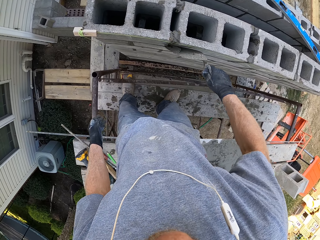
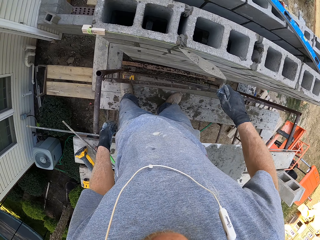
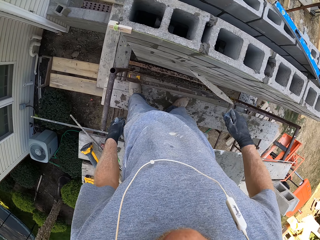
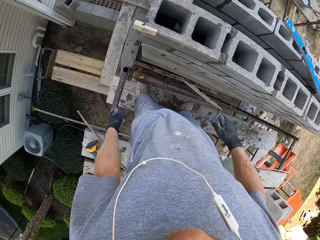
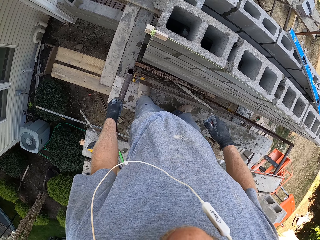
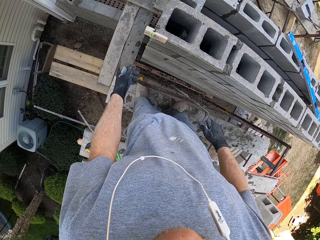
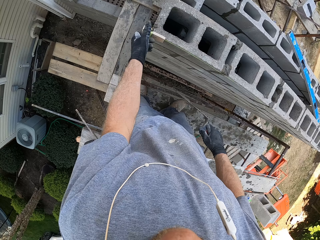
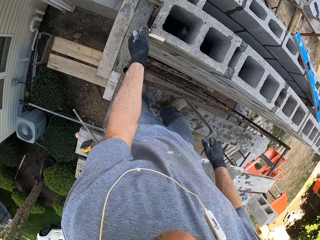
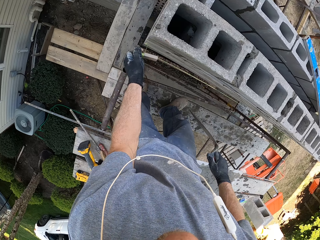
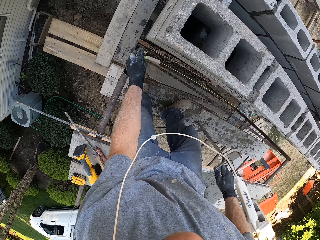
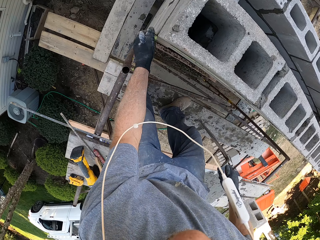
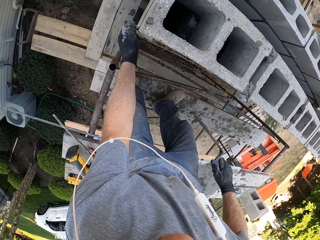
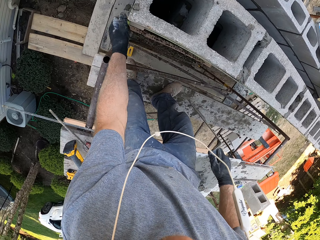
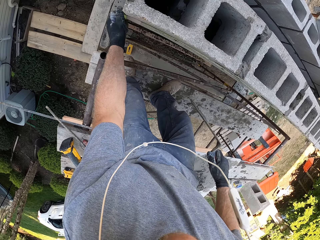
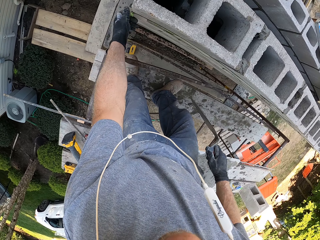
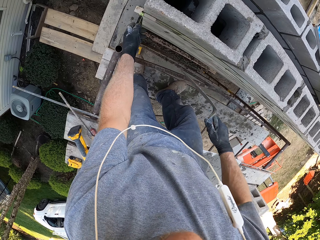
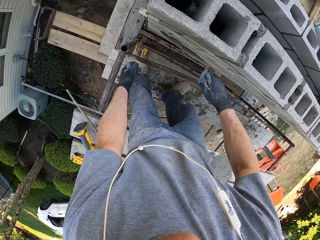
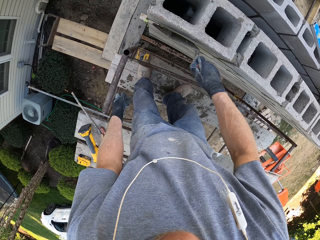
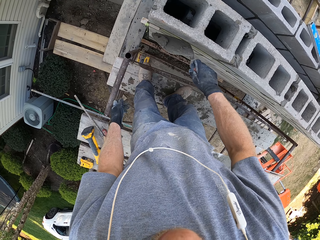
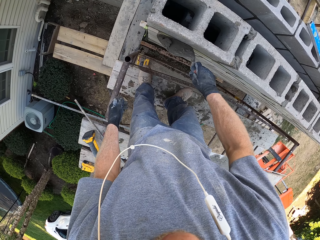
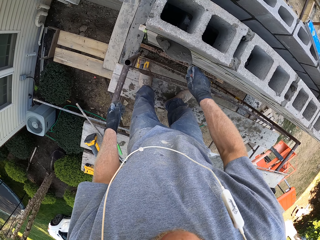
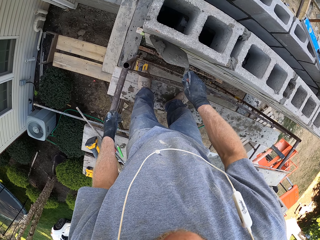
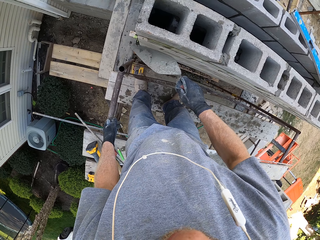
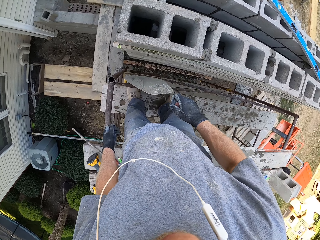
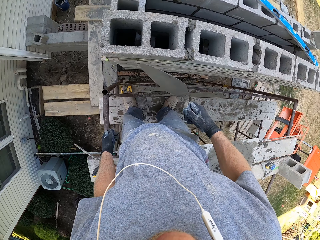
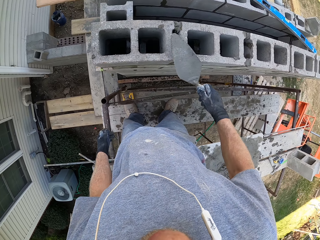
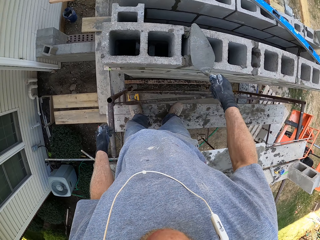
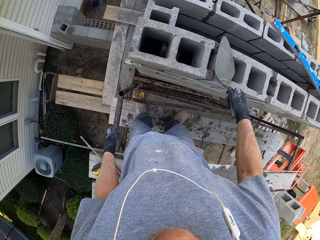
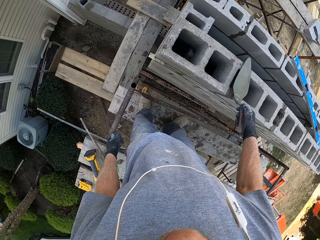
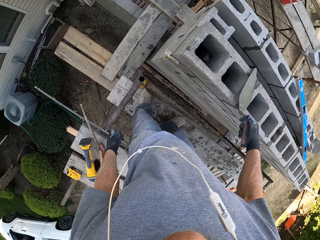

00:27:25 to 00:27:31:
The camera wearer touches the measurement. They move the string line on the bricks. They apply mortar on the bricks. They build the house.

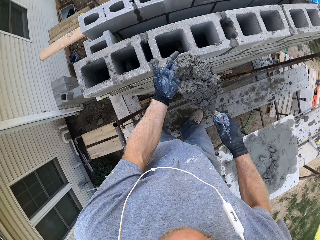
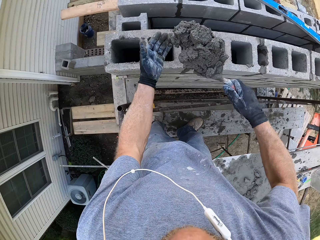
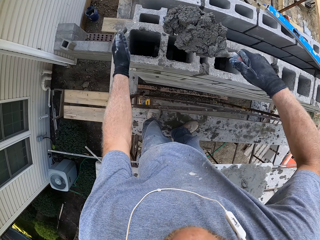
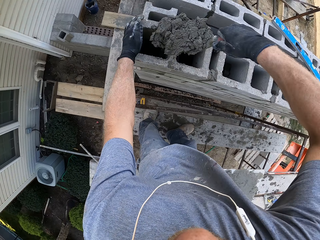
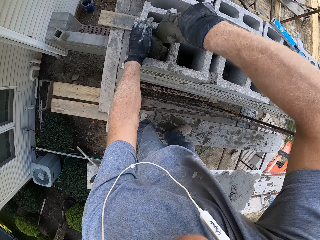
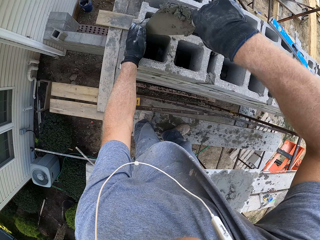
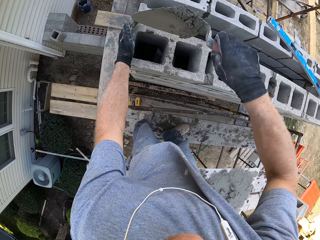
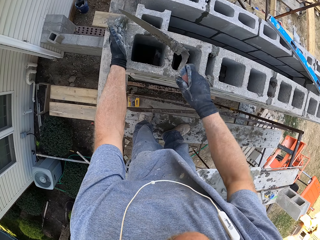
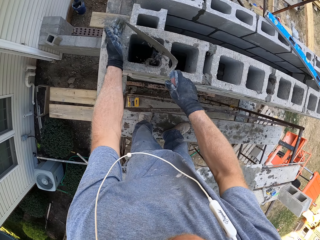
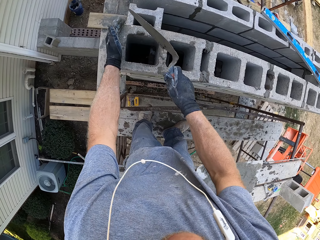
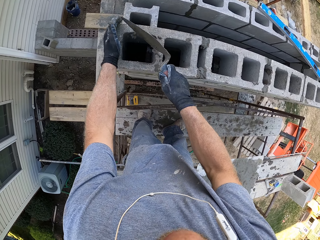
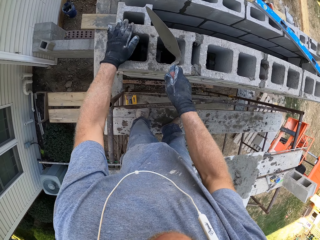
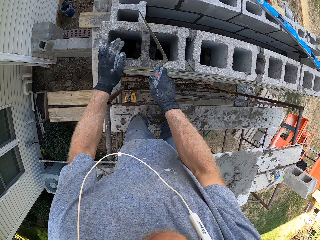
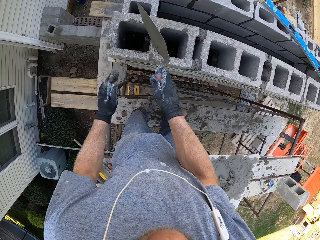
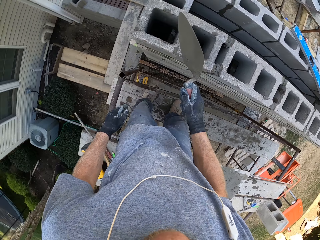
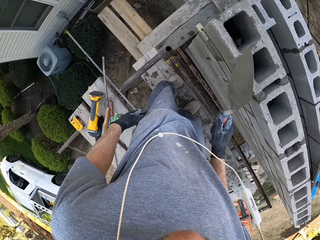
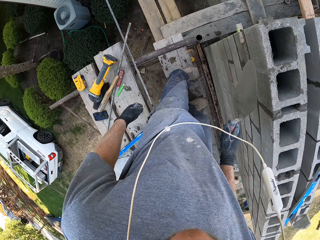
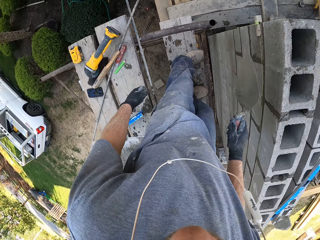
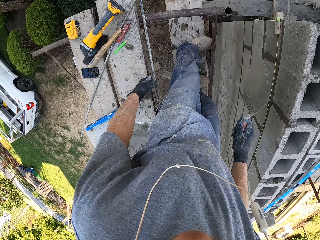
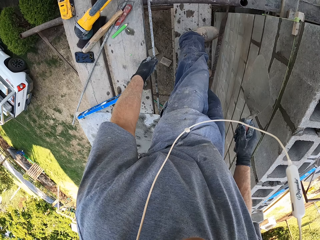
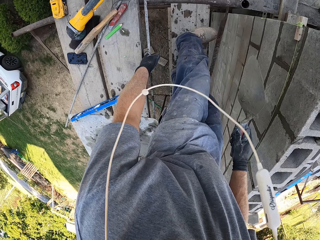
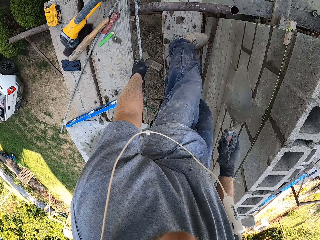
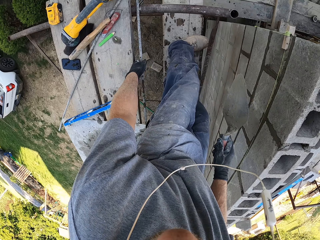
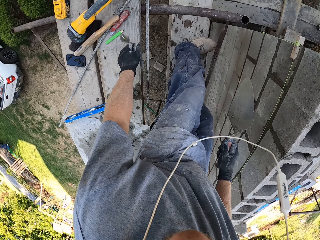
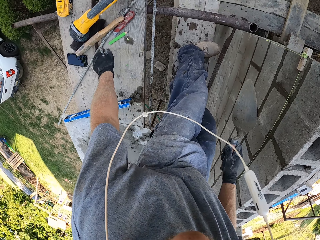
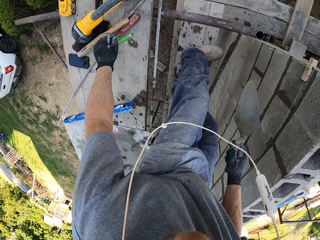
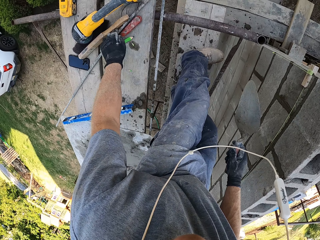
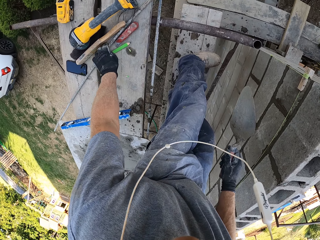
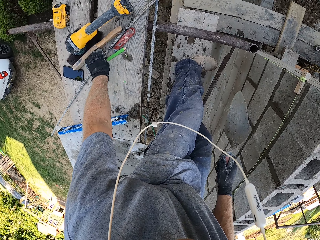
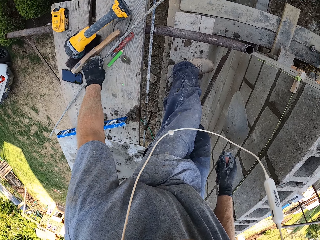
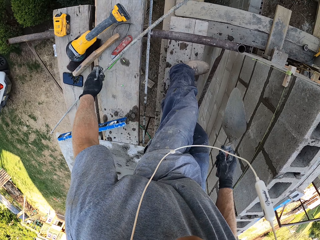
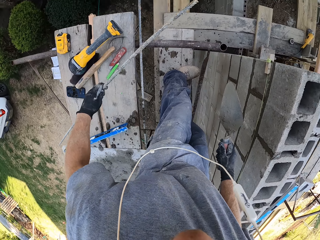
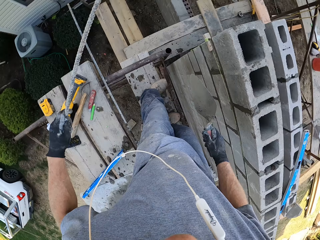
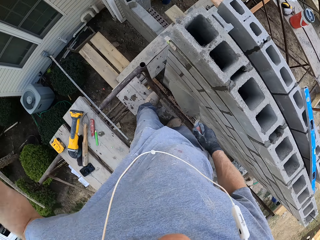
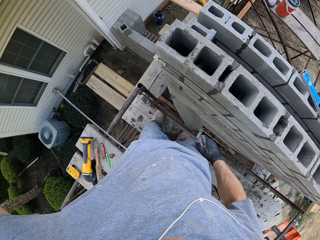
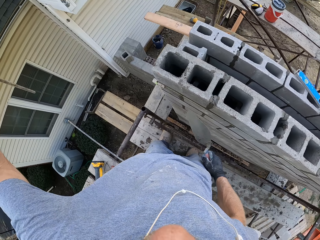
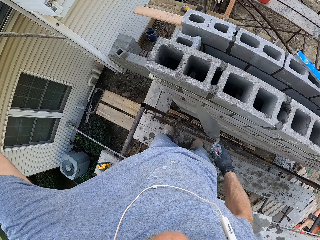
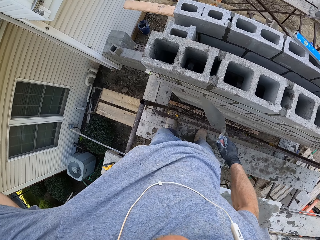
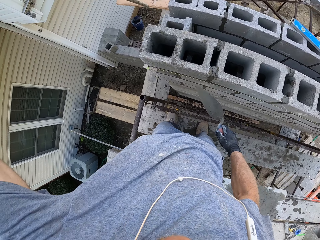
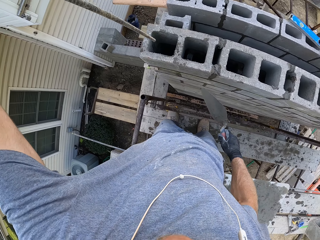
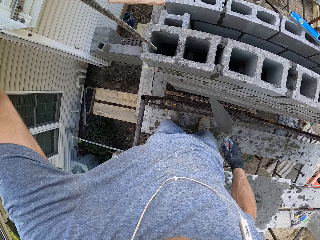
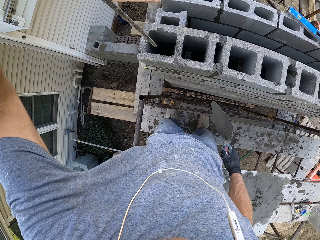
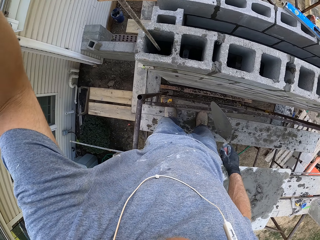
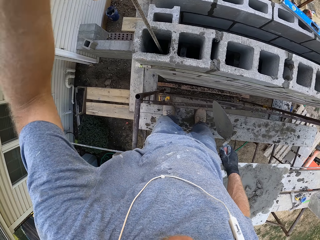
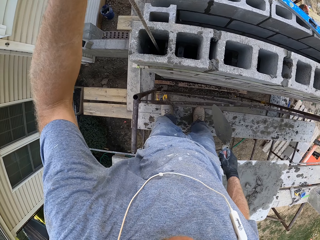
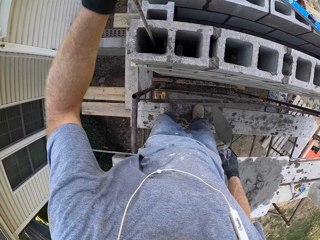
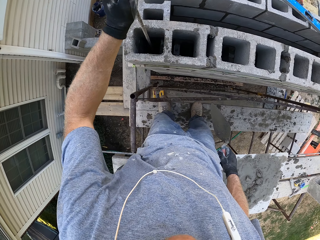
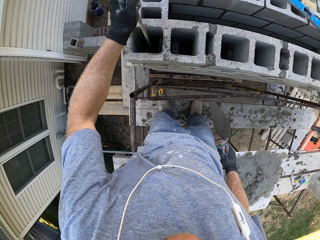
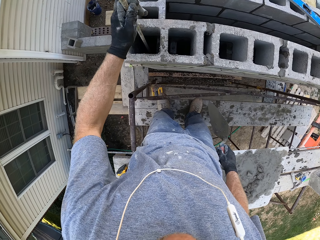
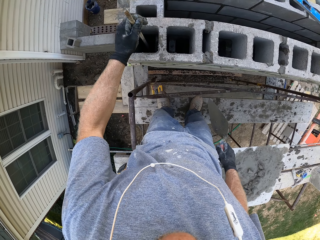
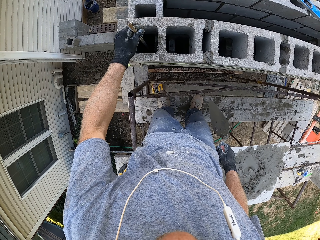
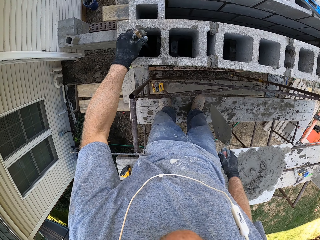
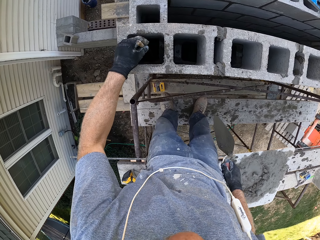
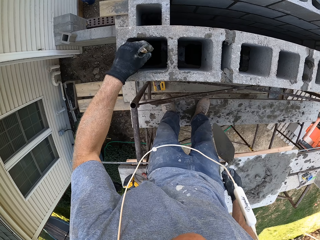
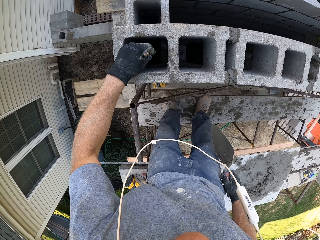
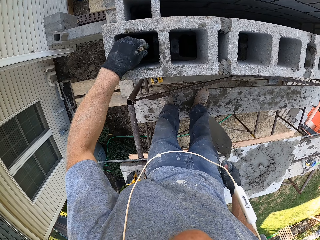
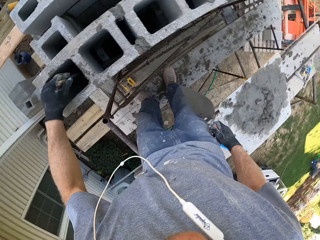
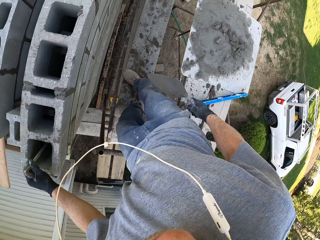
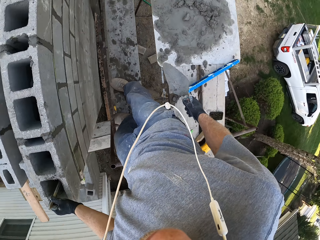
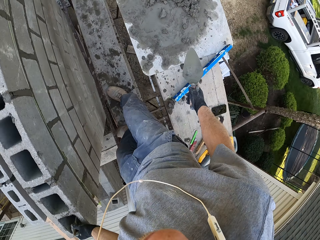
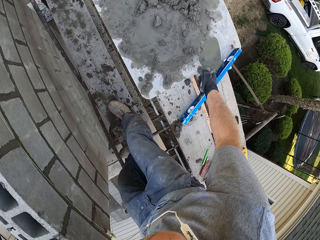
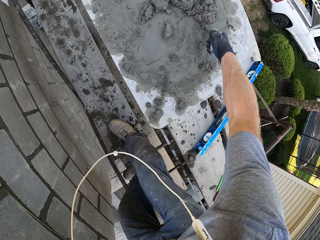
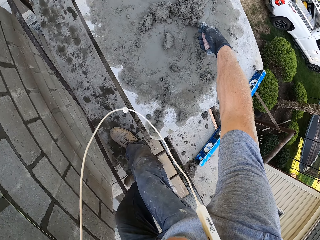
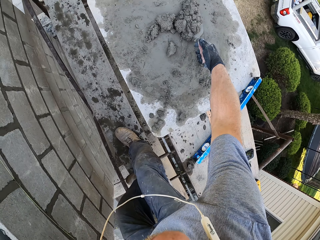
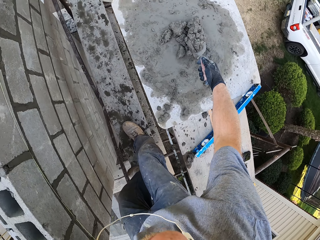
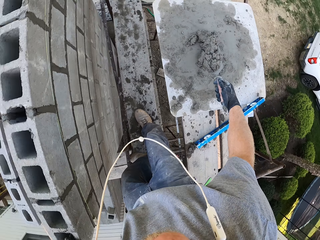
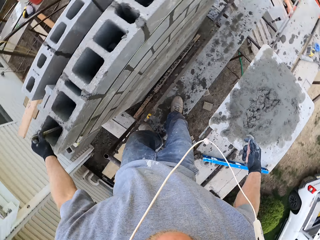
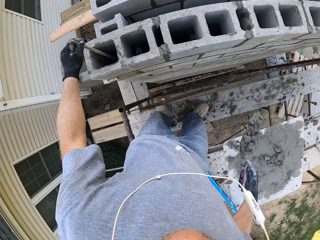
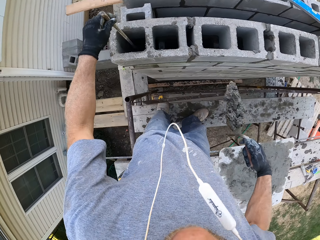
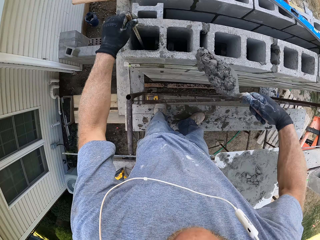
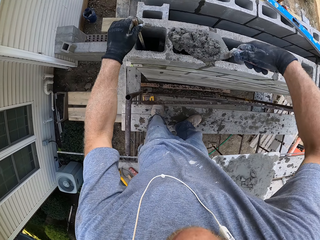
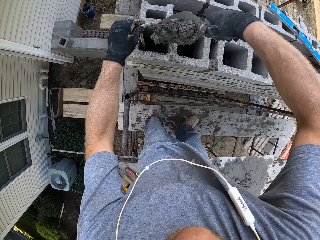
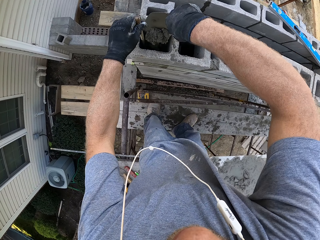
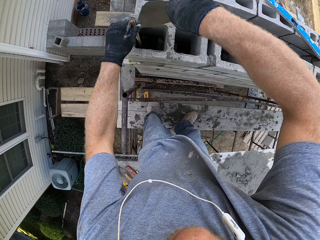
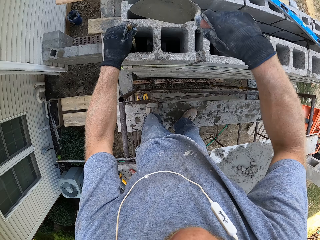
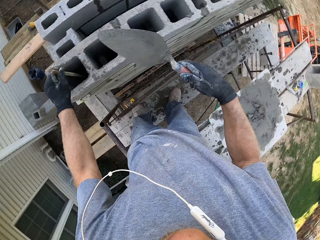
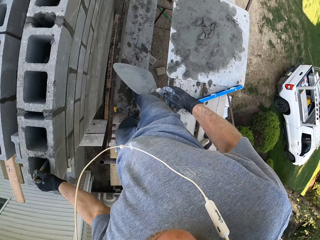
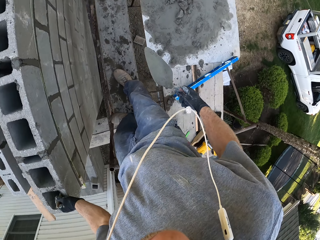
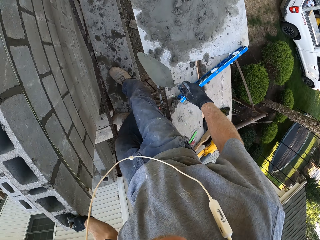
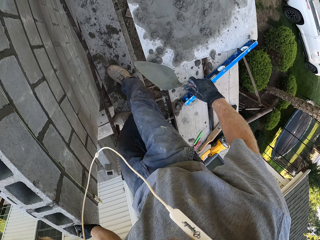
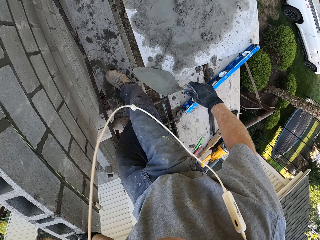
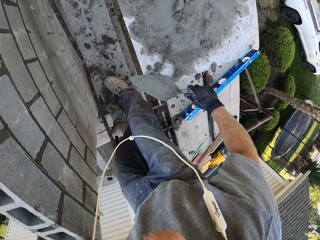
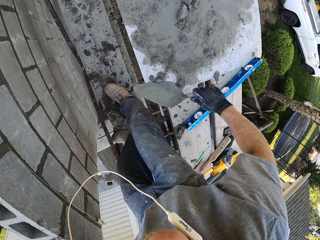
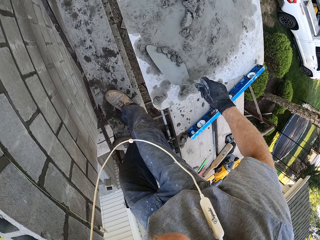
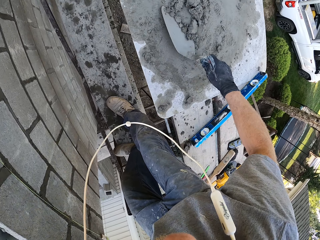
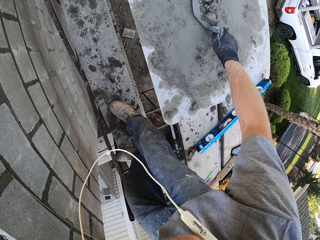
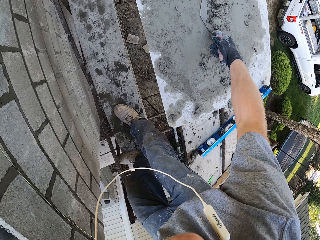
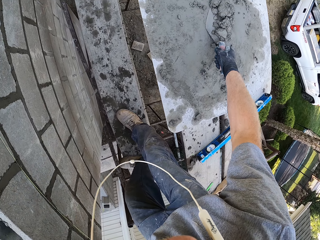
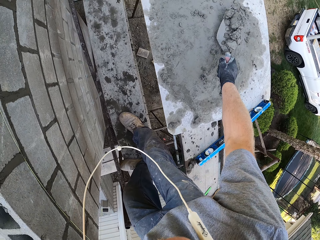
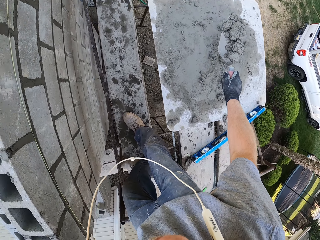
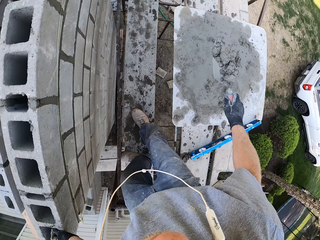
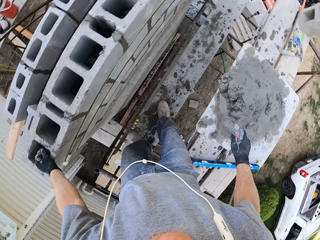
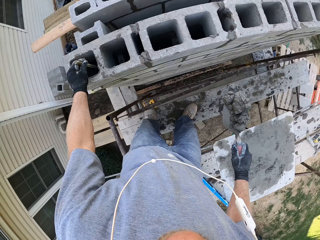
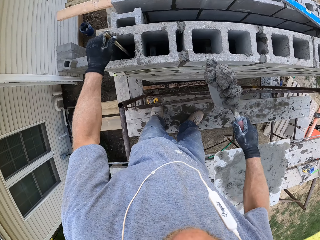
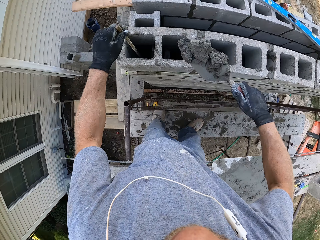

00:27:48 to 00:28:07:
The camera wearer puts cement or mortar in the stone brick. They pick a rod. They put the rod in the mortar. They scoop the cement. They put cement in the stone brick. They scoop the cement.
